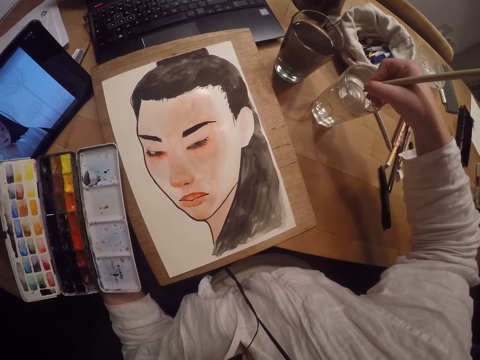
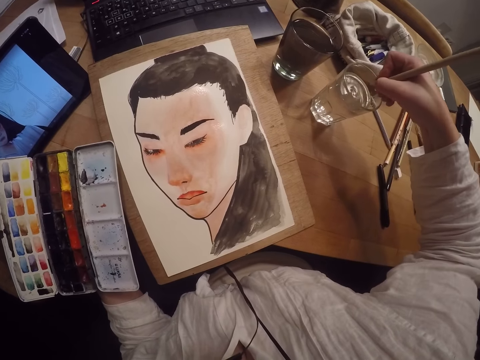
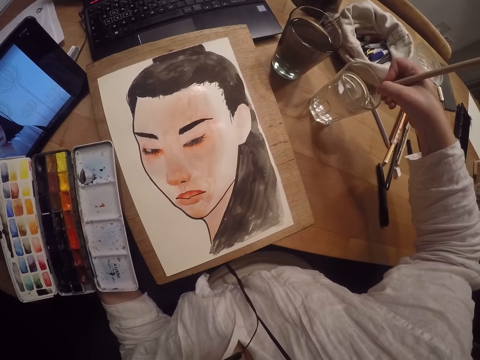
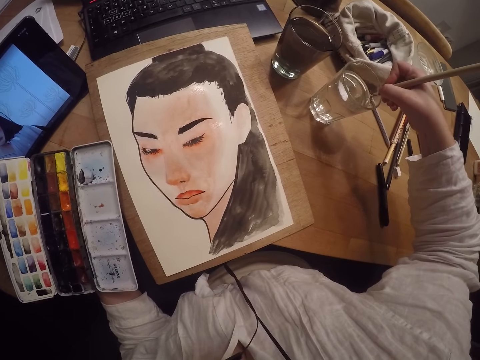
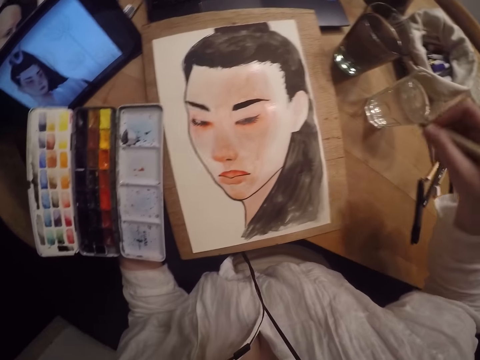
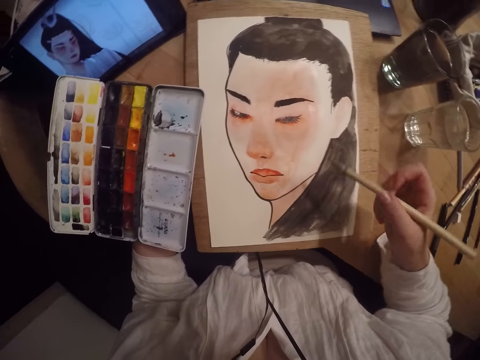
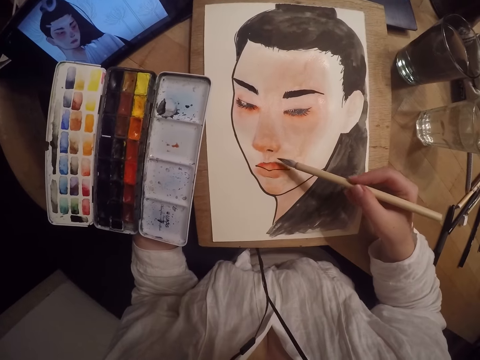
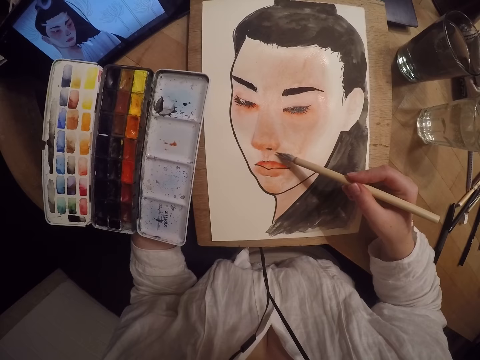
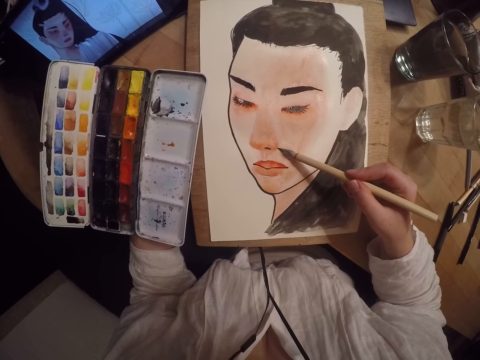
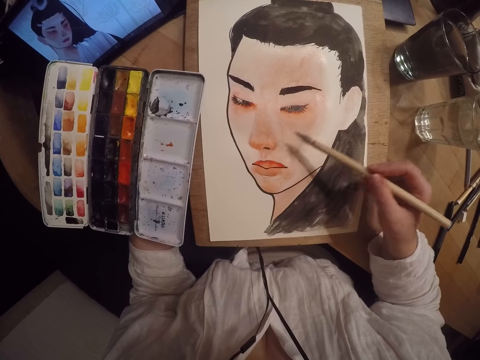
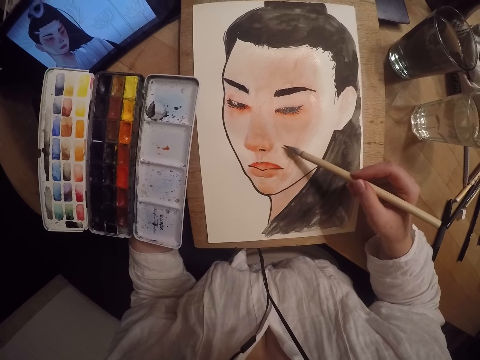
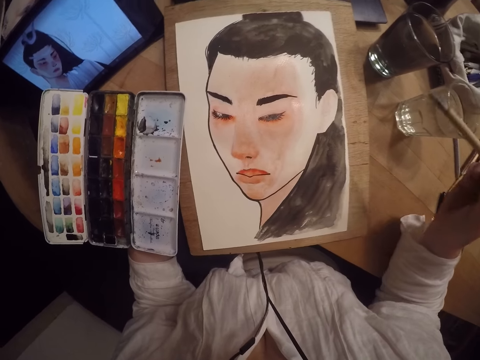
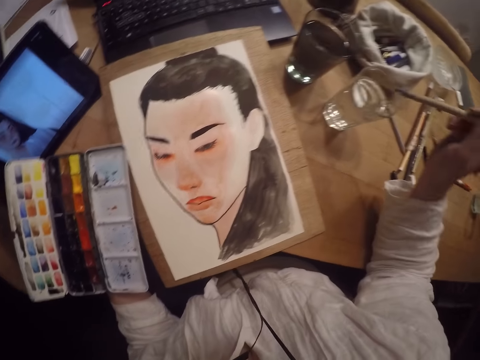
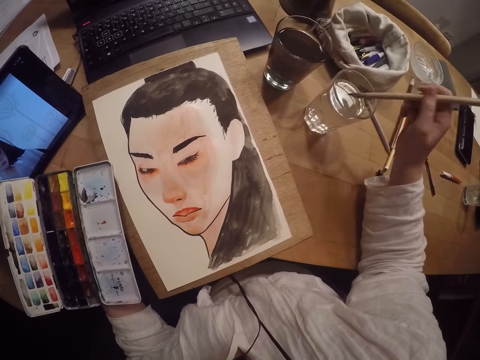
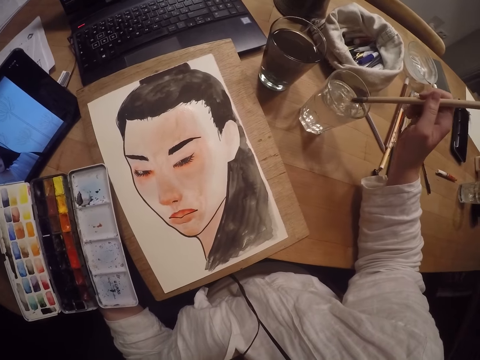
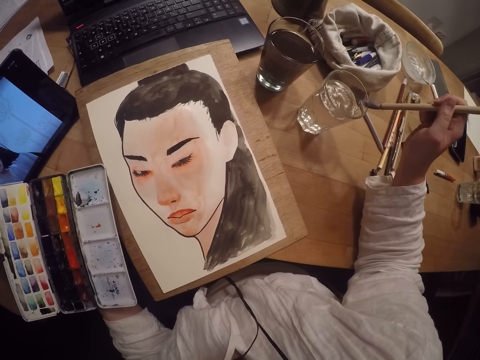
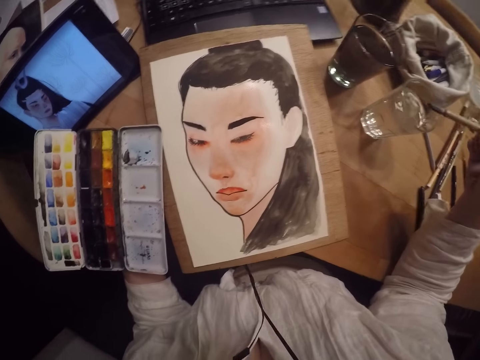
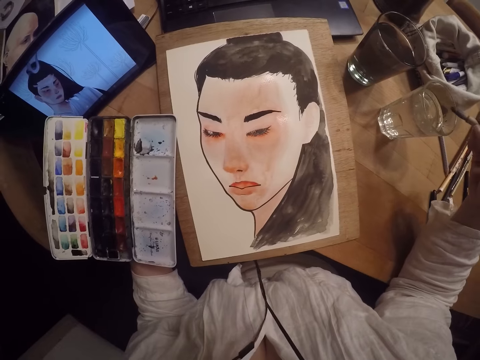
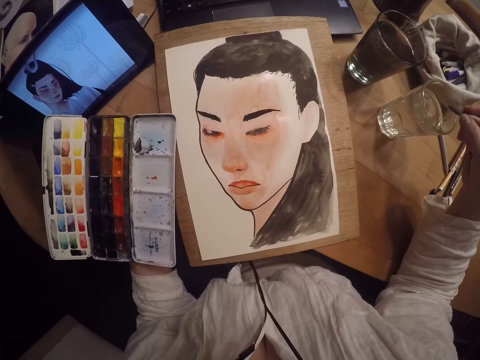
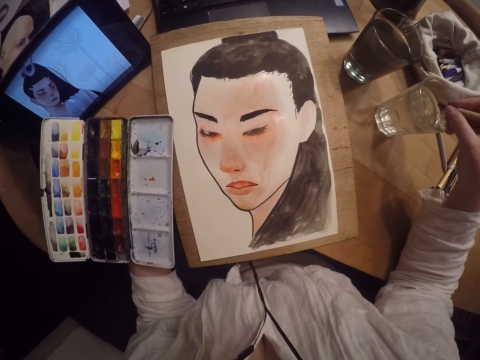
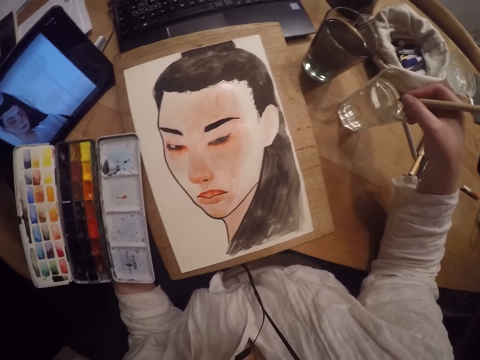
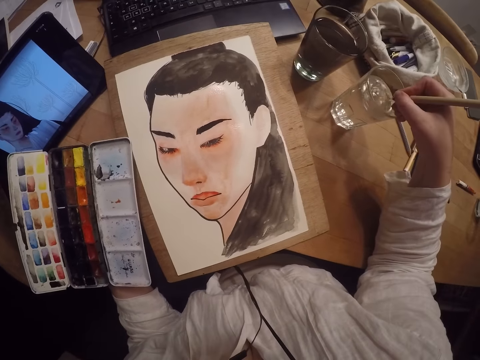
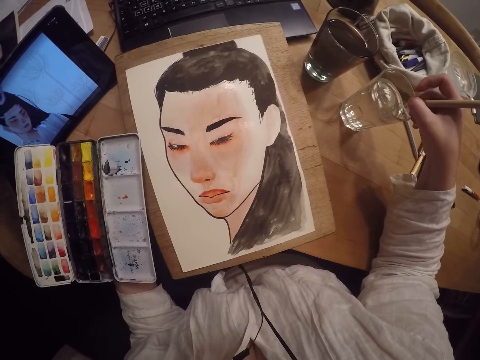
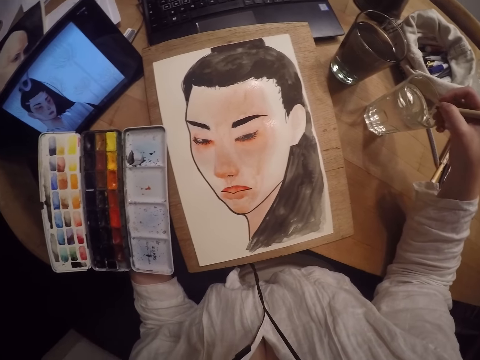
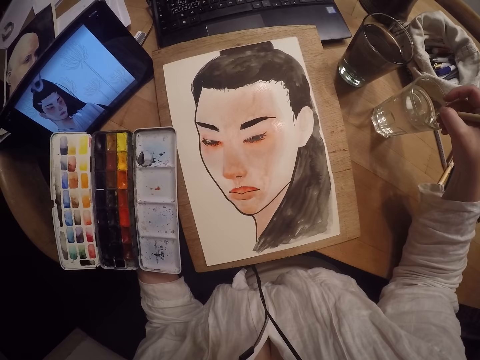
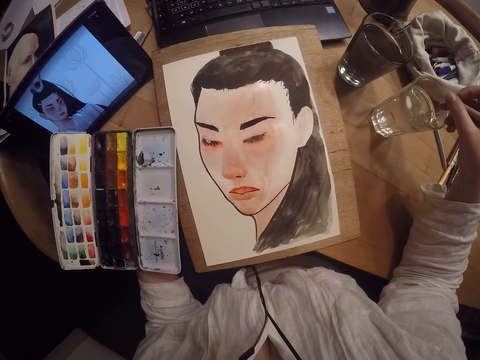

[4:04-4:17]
The camera wearer paints the drawing. They dip the paint brush in the glass cup with water. They scrape excess water from the brush off the edge of the glass cup. They adjust the art brush. They squeeze the tip of the brush on top of the glass cup.

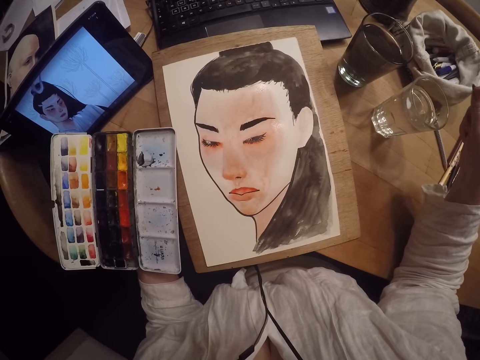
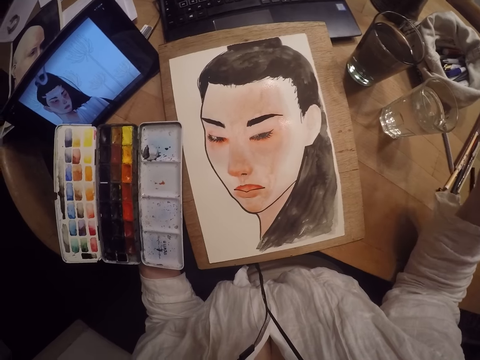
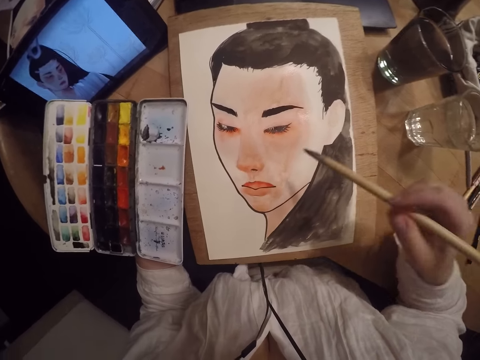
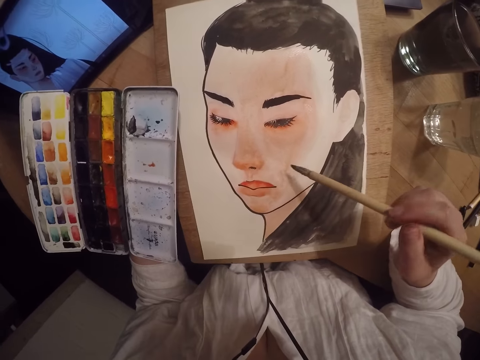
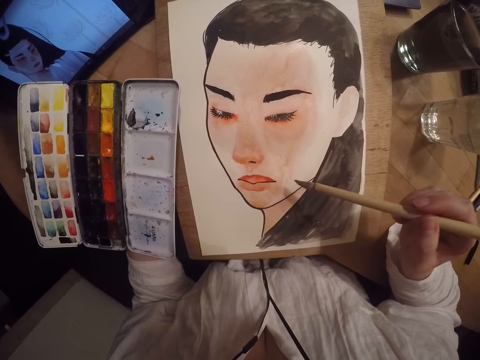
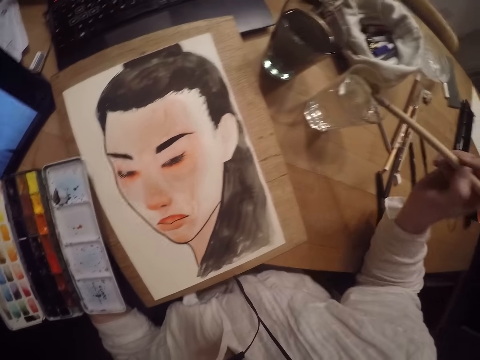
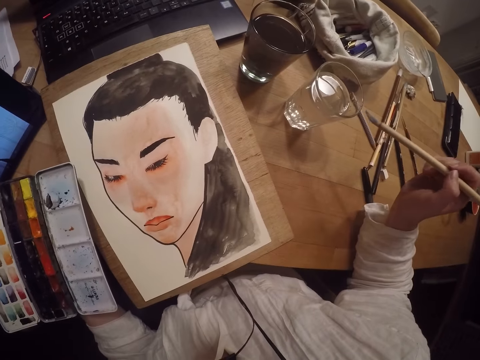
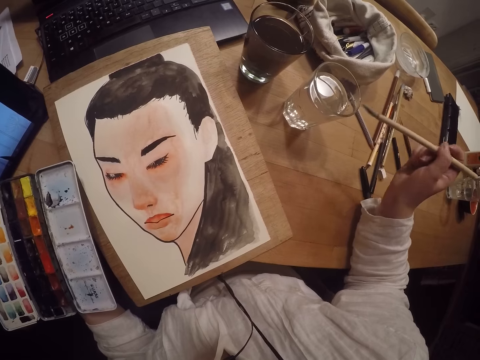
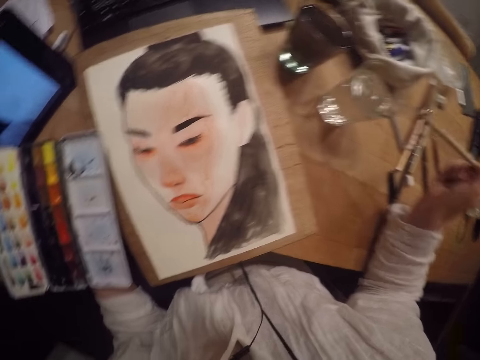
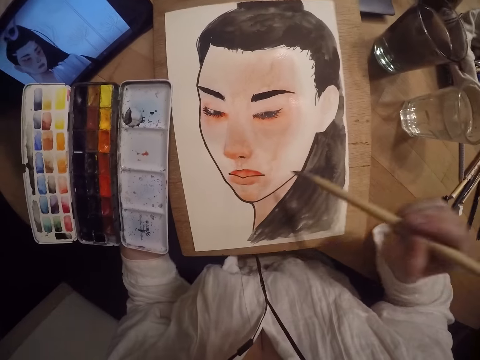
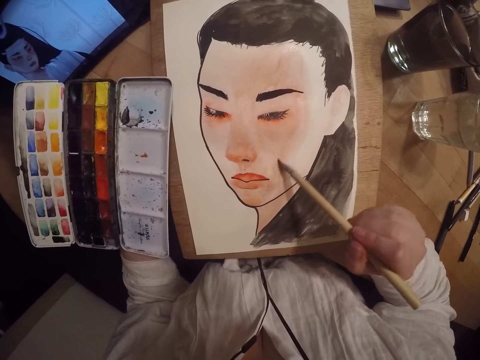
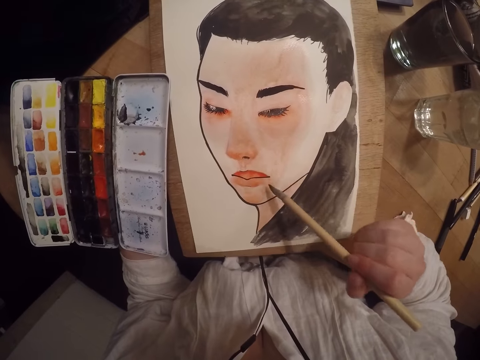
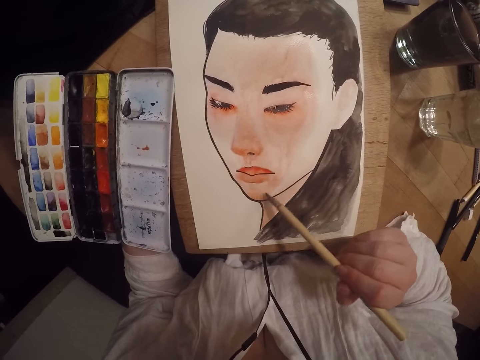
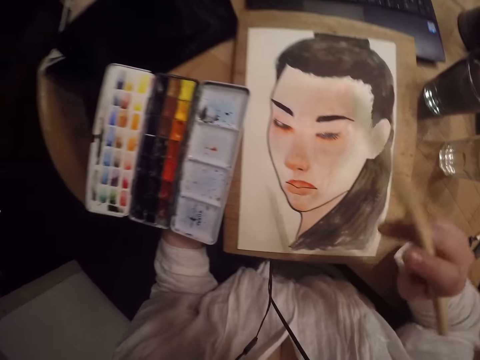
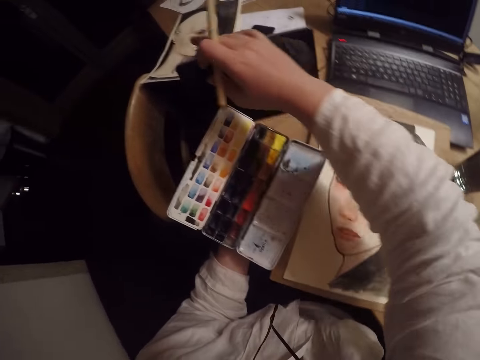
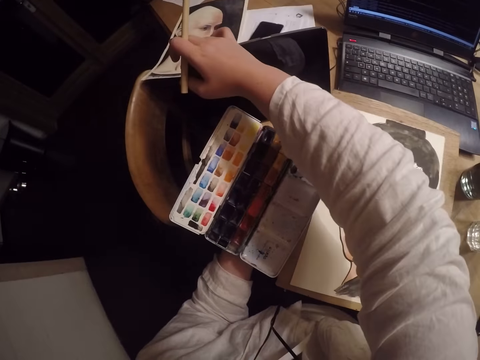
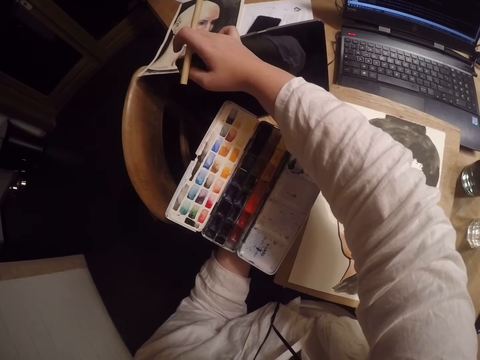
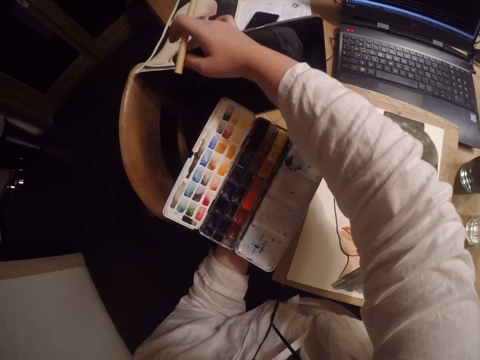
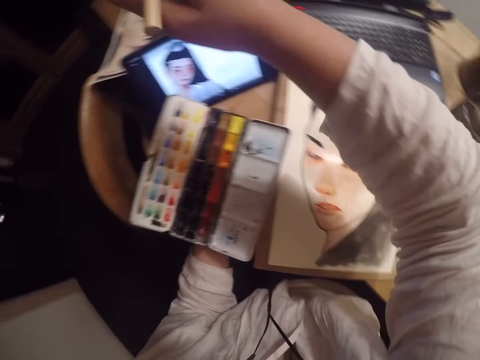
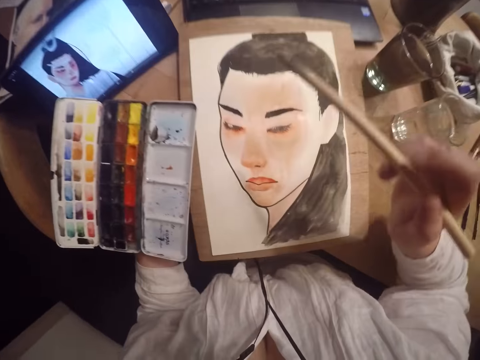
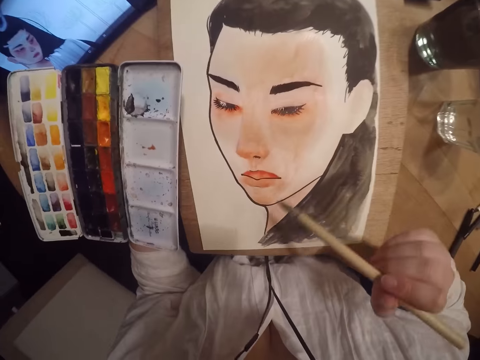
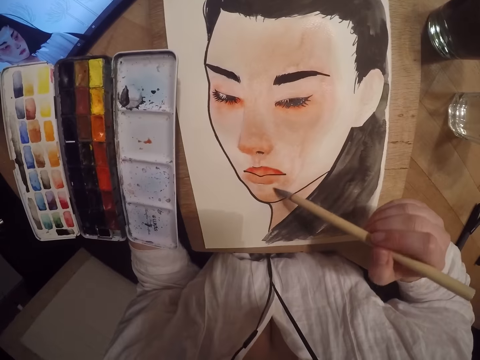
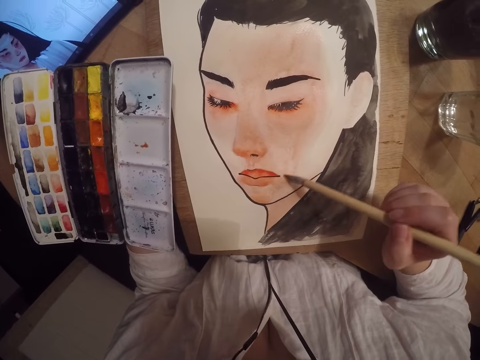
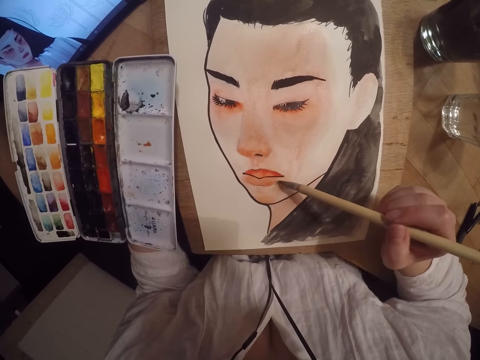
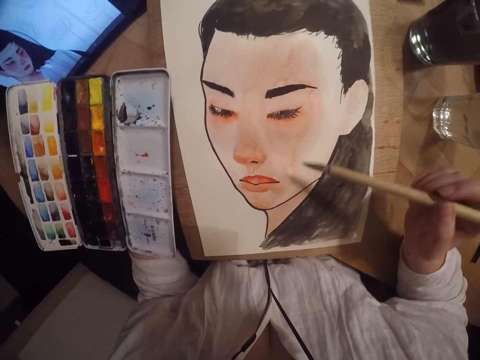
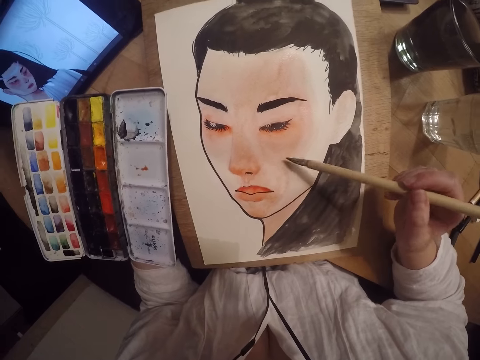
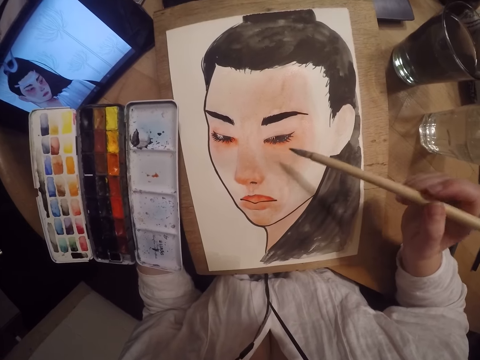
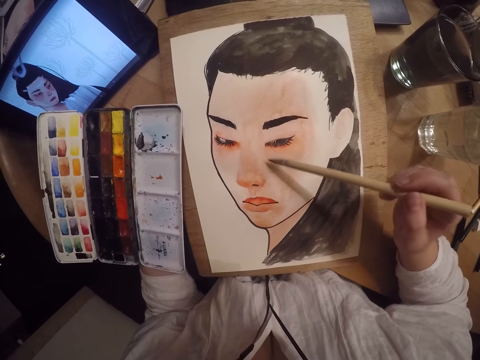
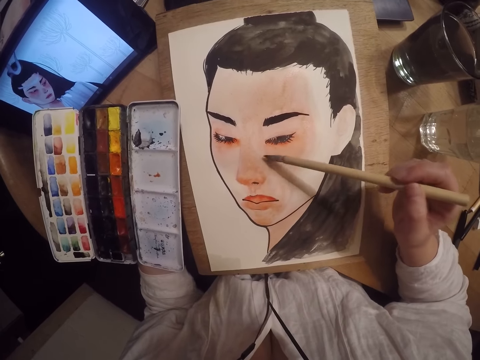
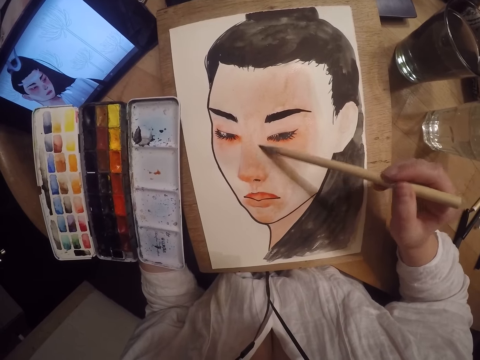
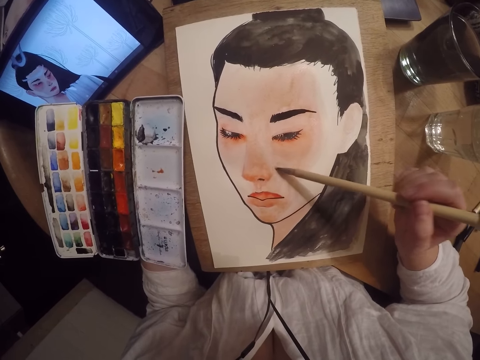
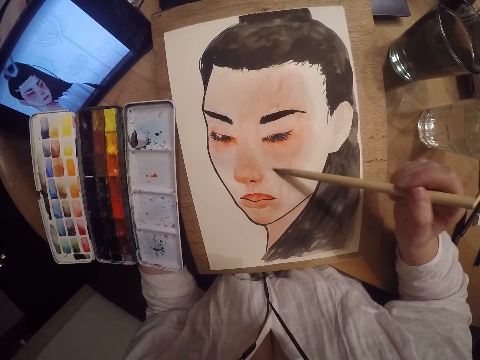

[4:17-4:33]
The camera wearer looks at the painting. She scrapes excess water from the brush off the edge of the glass cup. She paints the drawing. She turns on the electronic tablet with her right hand. She paints the drawing.
